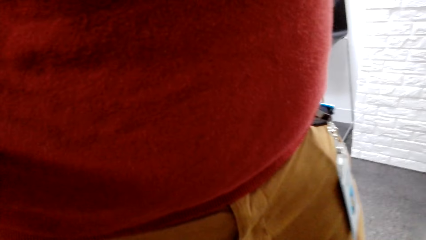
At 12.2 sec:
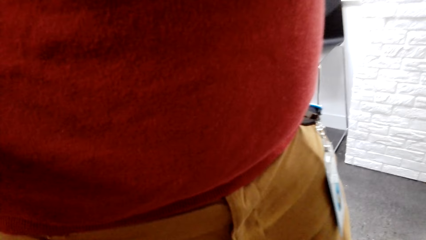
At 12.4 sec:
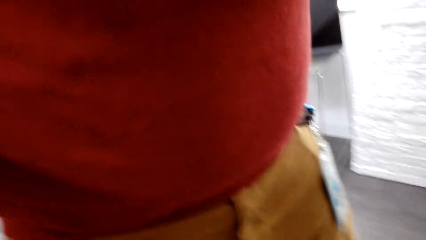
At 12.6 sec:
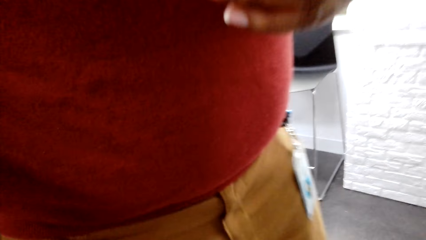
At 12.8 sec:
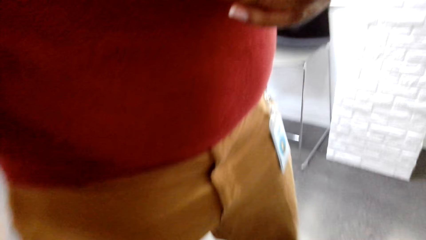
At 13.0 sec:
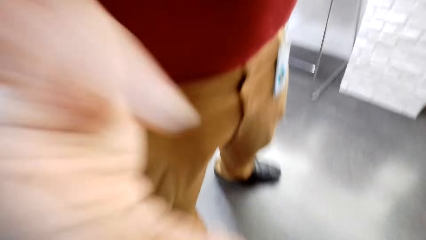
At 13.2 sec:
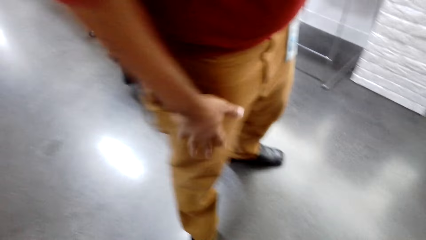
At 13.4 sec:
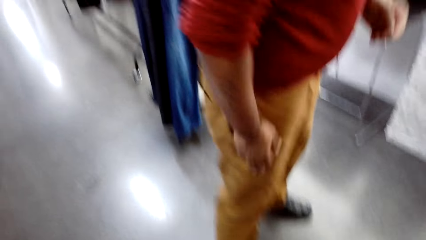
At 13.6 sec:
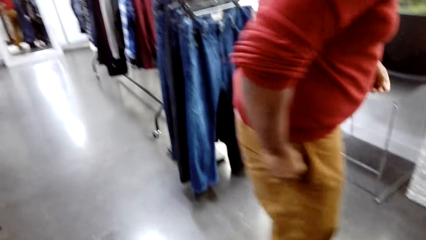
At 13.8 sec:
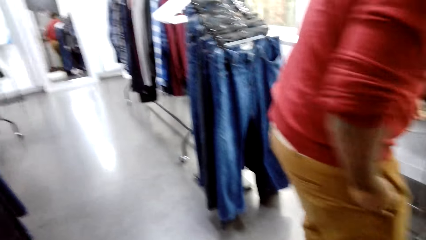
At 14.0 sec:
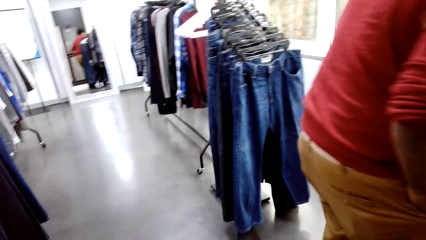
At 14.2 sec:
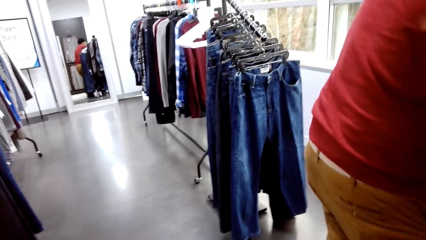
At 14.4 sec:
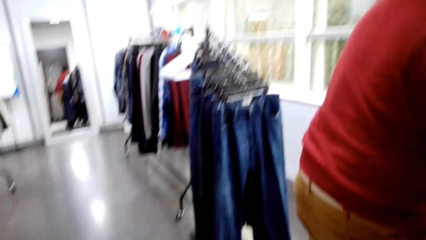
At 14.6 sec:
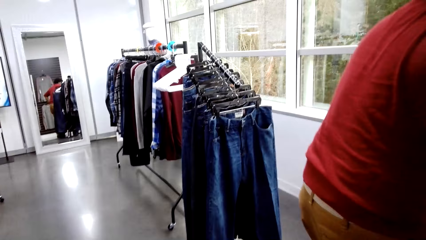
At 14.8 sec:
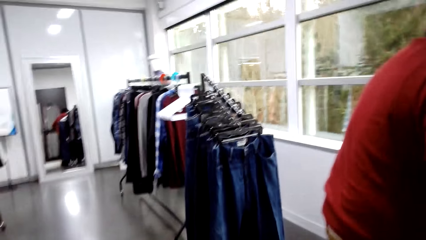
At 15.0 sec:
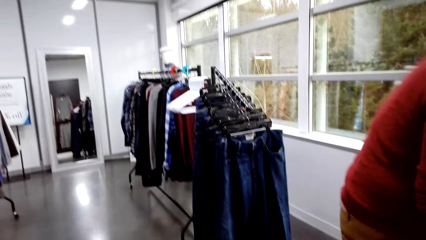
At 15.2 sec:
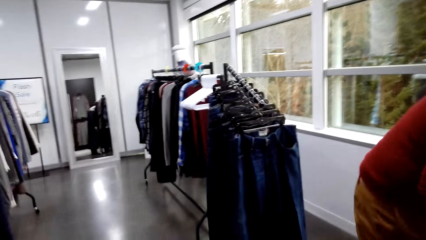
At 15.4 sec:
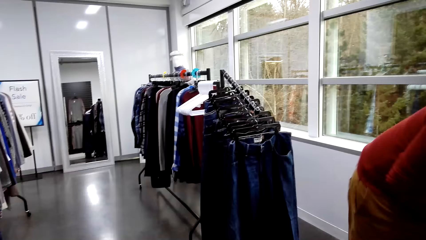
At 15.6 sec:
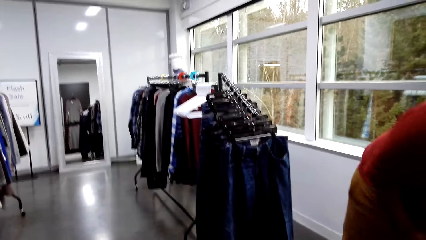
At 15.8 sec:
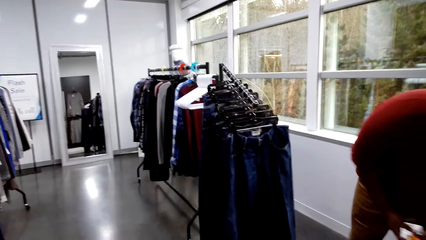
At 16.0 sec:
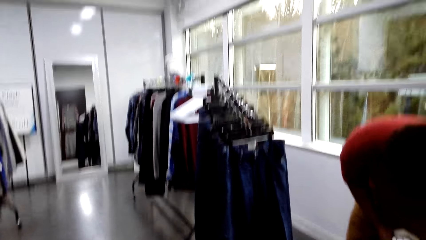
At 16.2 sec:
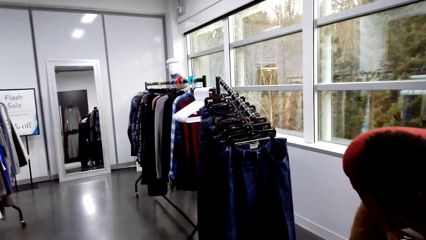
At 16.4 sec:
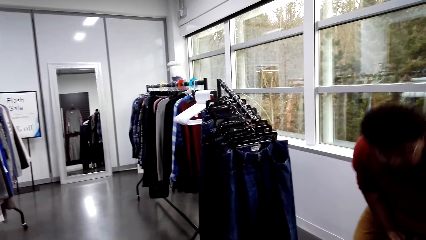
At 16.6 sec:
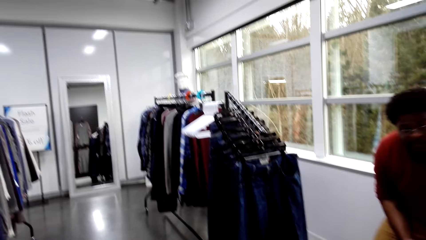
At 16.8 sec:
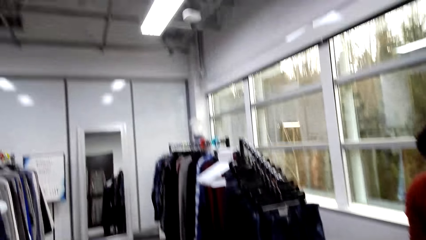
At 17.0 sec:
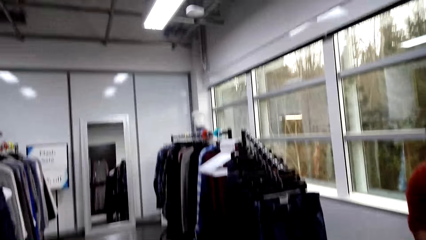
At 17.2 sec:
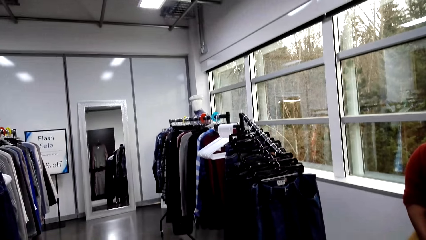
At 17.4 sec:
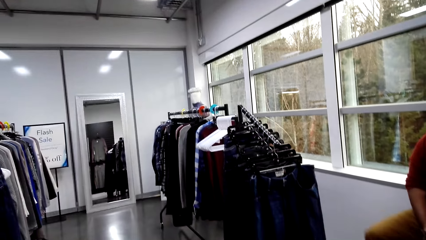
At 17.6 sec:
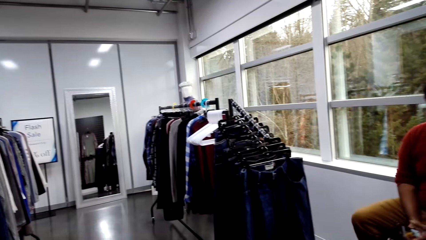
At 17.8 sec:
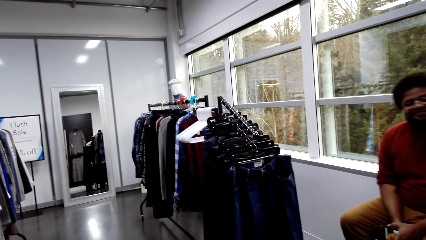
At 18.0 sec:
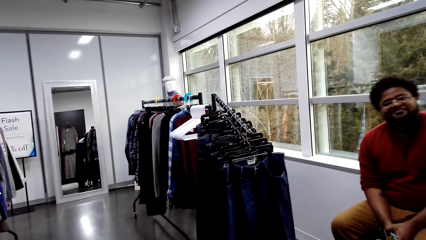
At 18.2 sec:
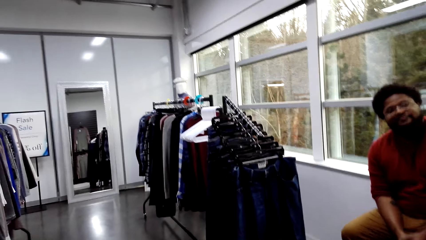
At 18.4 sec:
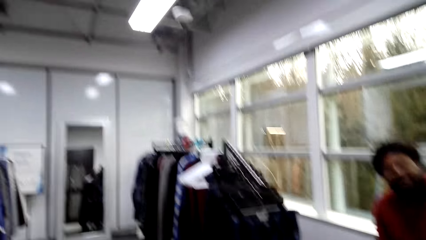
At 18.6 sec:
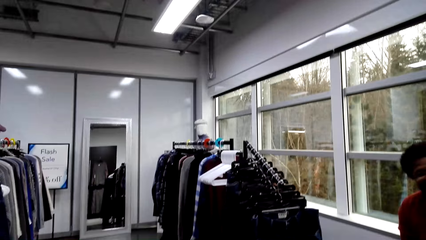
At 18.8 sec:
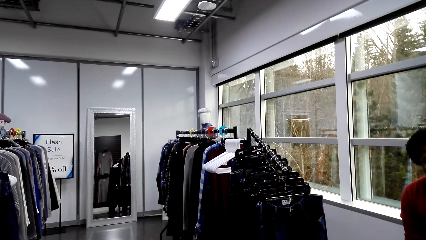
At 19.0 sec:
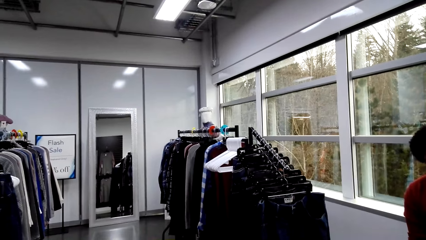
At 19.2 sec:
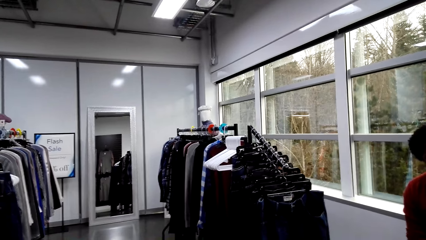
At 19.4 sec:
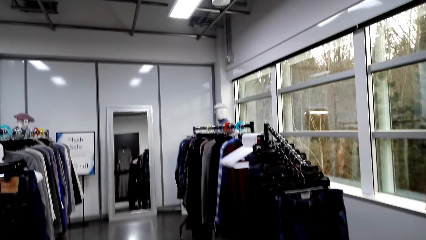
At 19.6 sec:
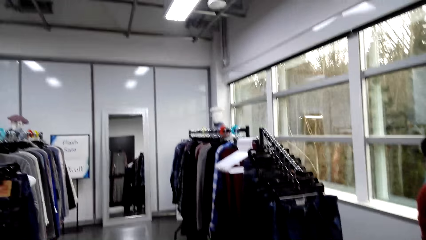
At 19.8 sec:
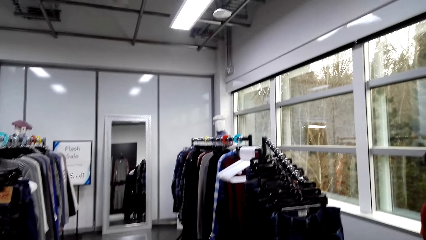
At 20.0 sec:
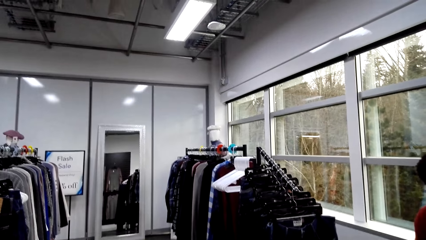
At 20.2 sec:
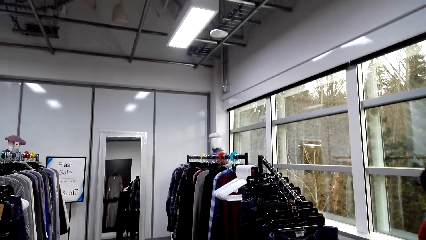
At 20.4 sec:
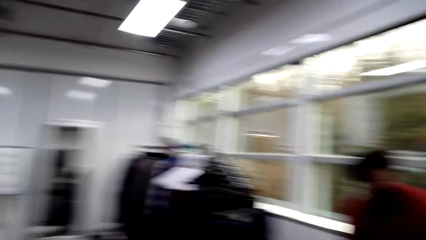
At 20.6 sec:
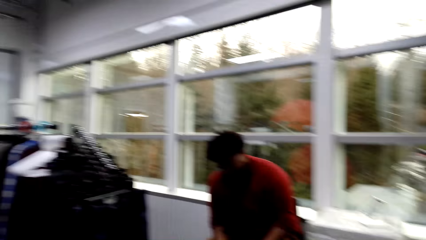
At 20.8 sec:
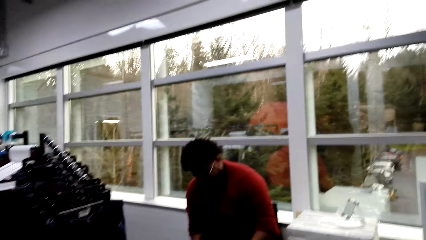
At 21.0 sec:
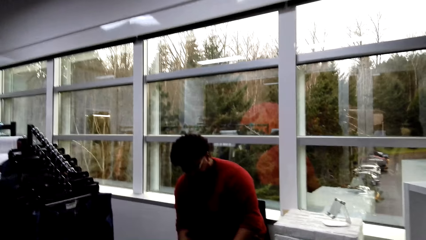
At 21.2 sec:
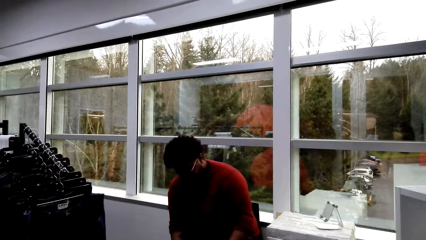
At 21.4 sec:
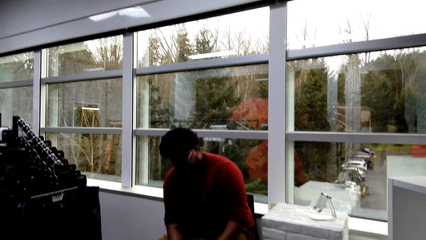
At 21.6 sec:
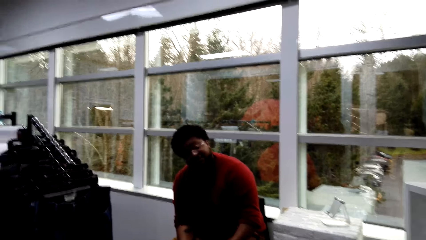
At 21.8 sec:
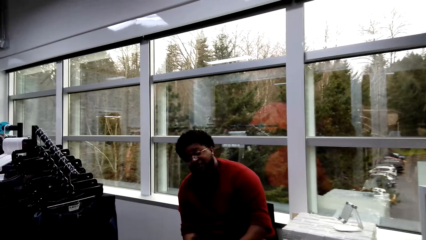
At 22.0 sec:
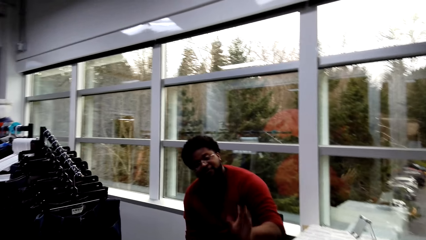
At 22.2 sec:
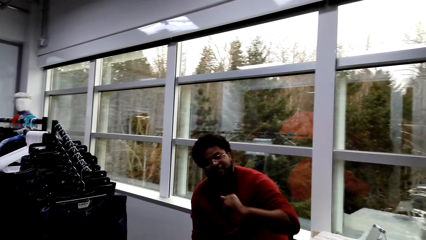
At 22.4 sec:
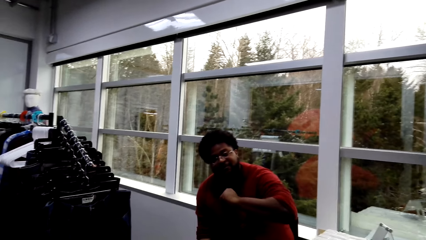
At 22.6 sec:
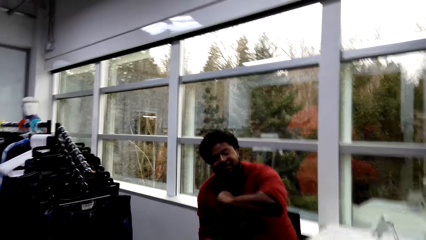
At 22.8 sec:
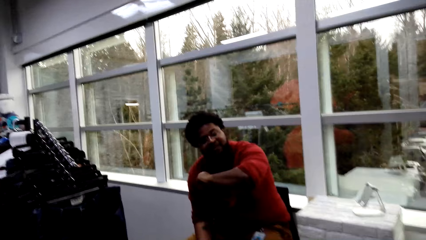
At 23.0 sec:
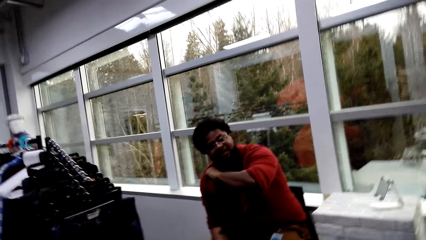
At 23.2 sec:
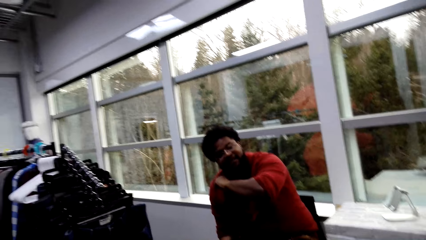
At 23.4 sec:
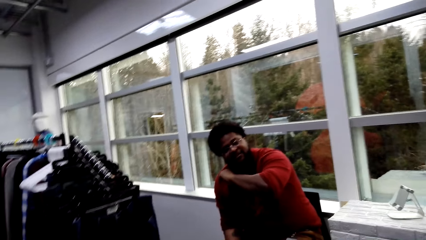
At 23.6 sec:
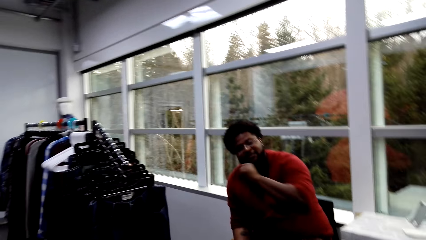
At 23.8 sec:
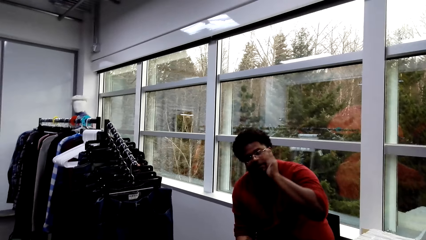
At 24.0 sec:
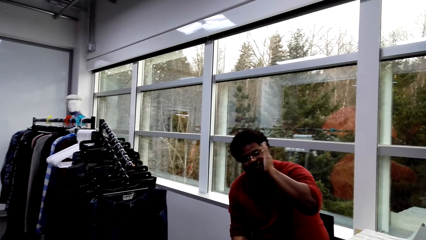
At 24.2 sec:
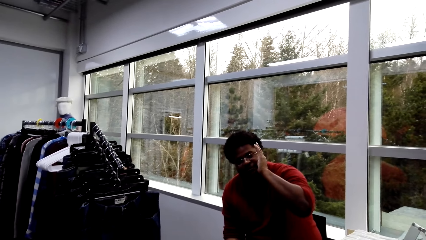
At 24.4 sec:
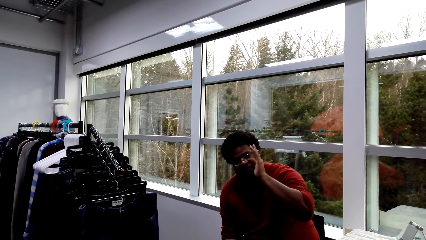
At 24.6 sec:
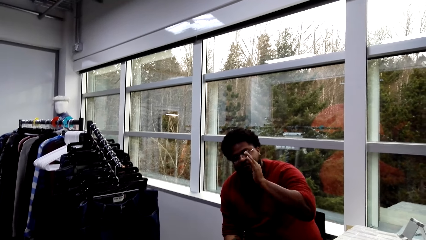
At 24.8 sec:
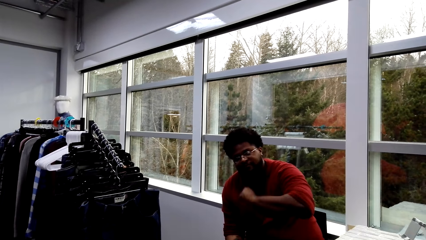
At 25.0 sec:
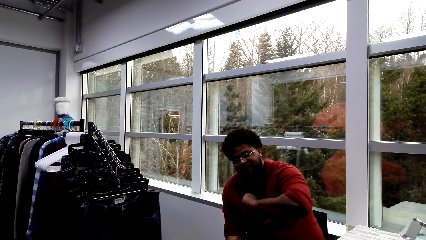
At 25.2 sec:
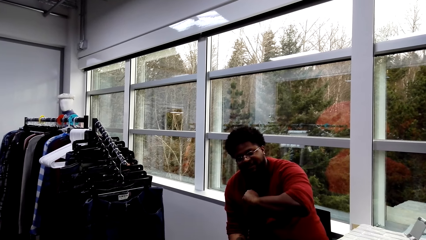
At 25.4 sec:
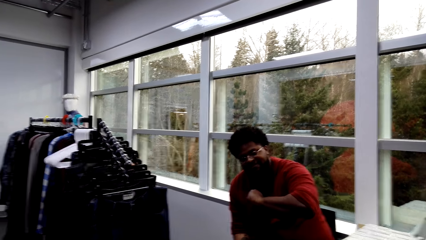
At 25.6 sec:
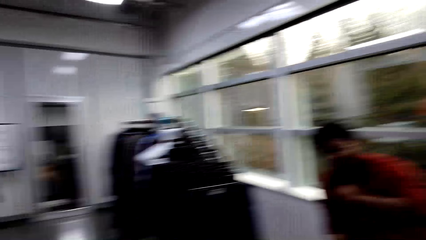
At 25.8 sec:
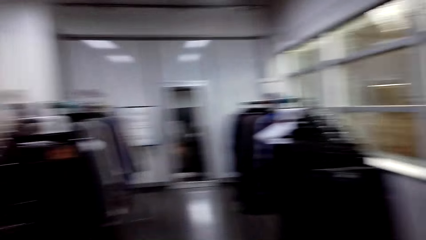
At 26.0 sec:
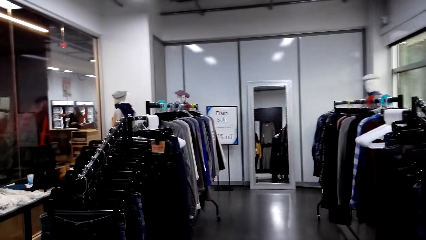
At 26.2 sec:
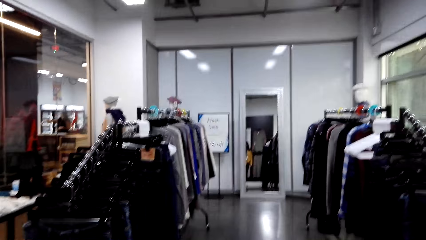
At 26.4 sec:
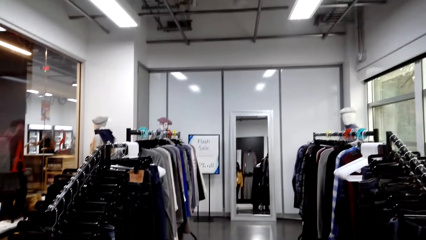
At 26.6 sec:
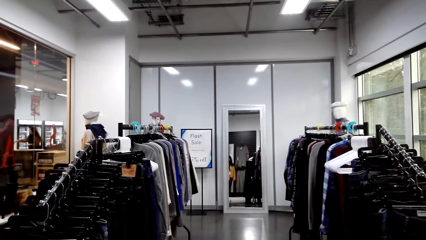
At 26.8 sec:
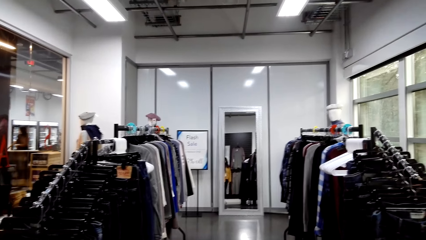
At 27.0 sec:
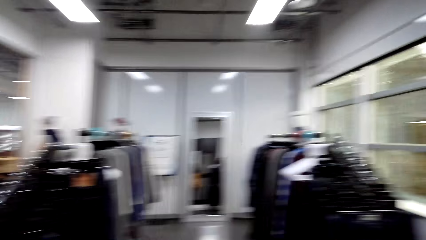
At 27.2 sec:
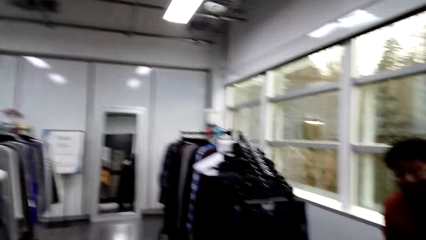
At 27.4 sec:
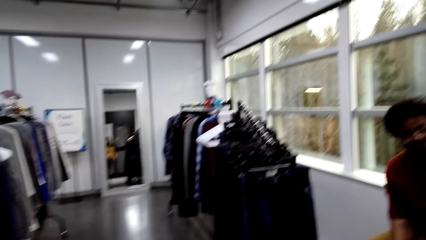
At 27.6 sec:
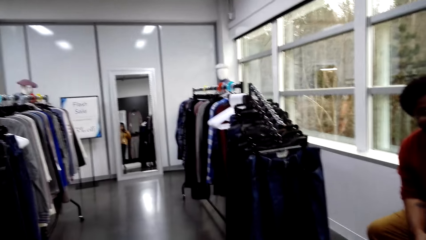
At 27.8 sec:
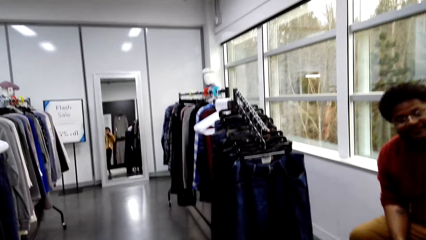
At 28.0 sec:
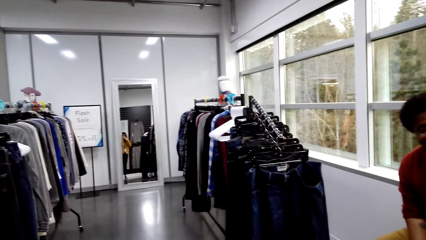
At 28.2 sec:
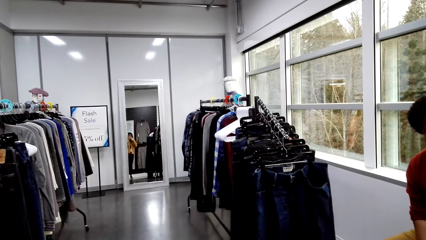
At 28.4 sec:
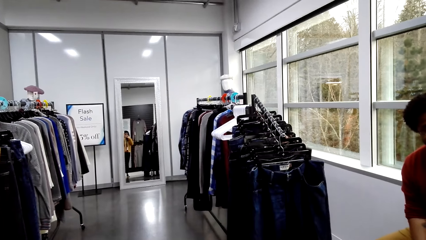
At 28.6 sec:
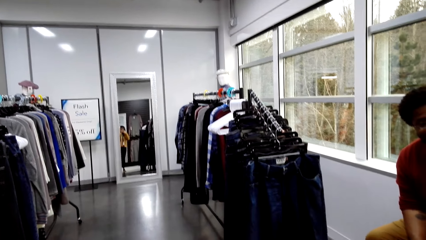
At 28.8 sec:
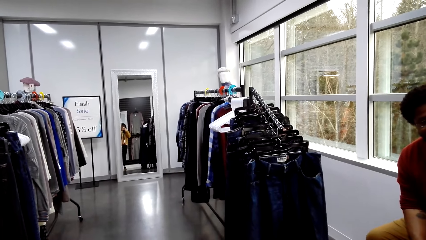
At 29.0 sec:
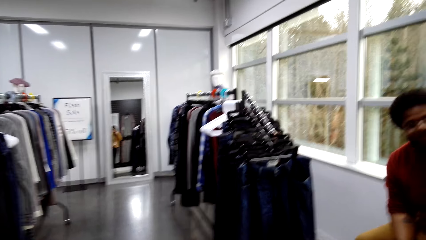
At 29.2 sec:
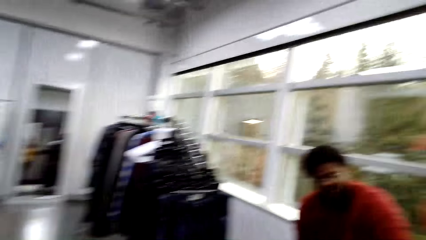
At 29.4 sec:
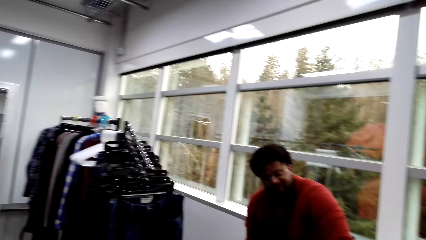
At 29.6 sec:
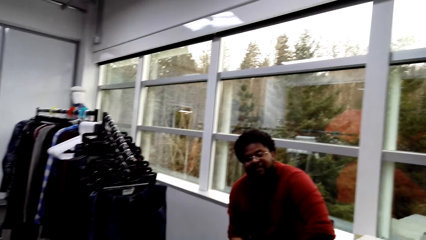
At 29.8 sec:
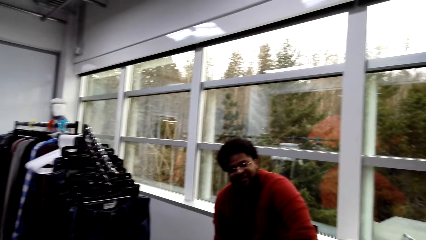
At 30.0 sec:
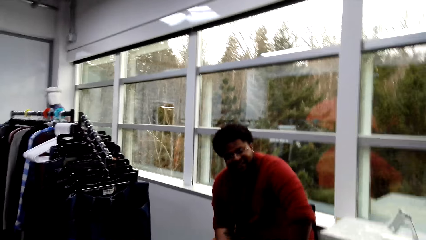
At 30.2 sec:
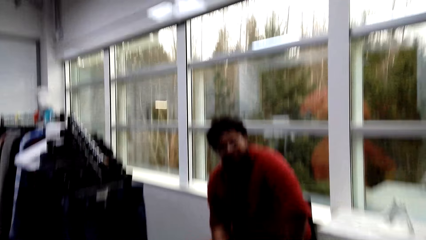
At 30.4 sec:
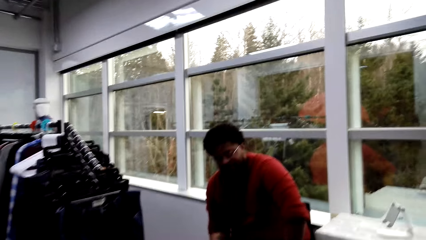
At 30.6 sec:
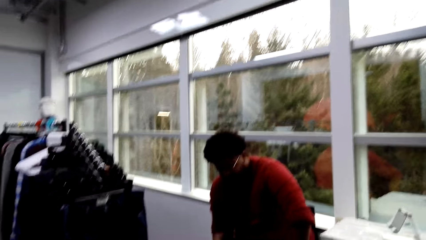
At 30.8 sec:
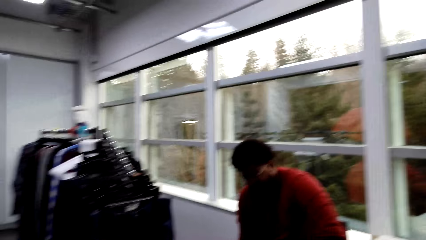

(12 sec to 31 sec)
A man walks away from the camera wearer. The man pockets on the trouser. The camera wearer stares at the clothes. The man talks to the camera wearer. The camera wearer talks with the man.
